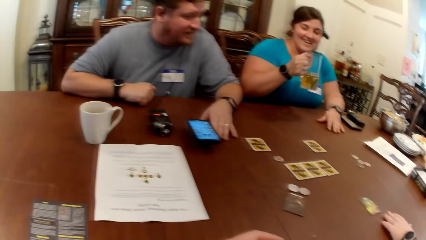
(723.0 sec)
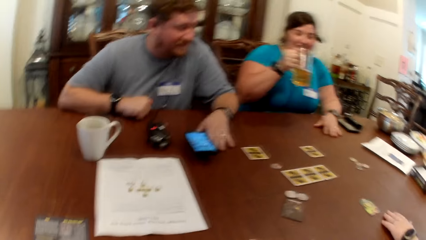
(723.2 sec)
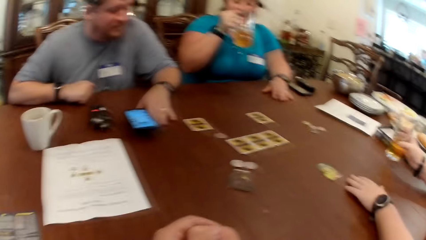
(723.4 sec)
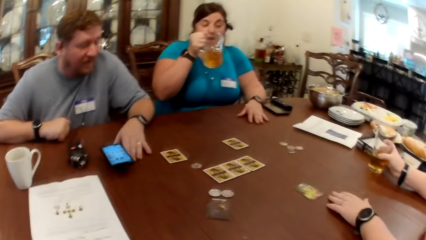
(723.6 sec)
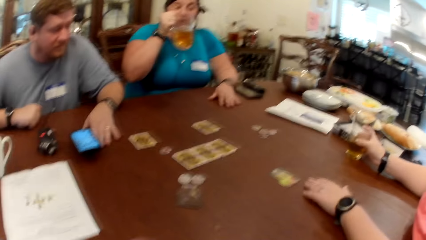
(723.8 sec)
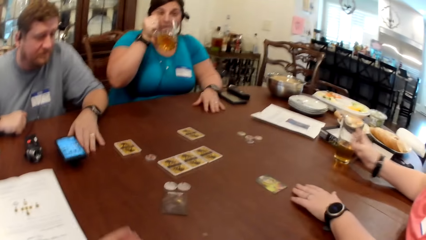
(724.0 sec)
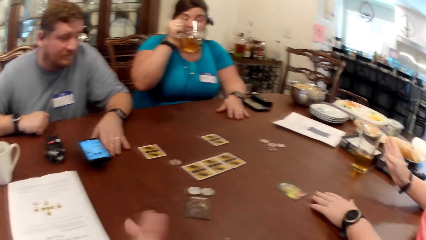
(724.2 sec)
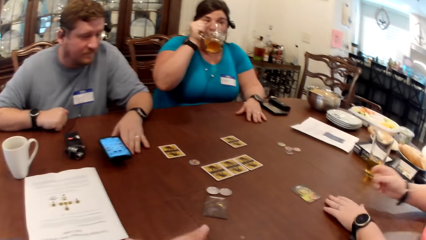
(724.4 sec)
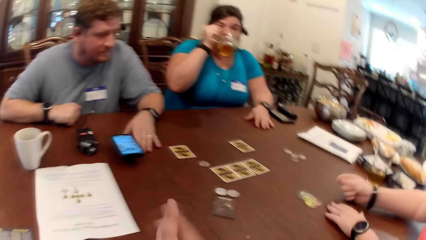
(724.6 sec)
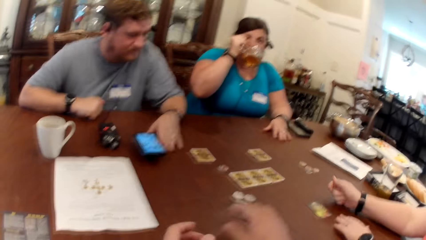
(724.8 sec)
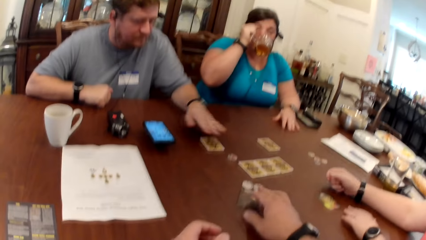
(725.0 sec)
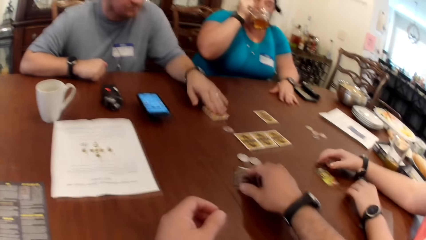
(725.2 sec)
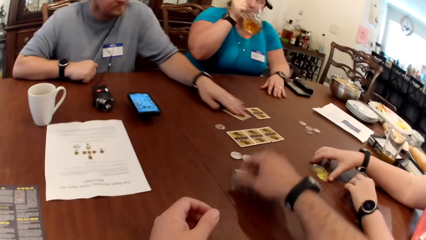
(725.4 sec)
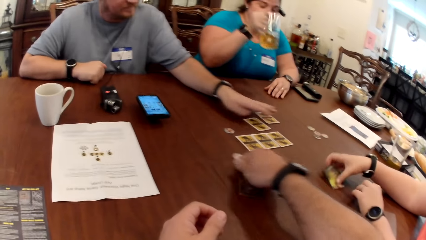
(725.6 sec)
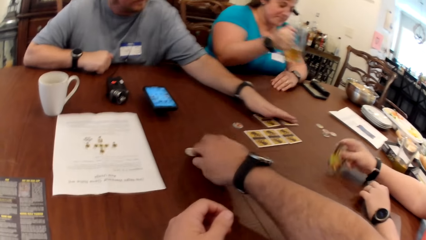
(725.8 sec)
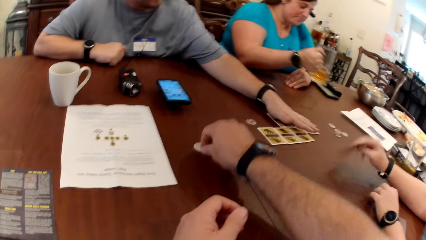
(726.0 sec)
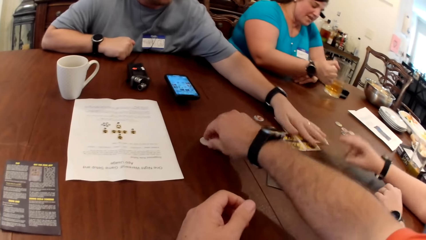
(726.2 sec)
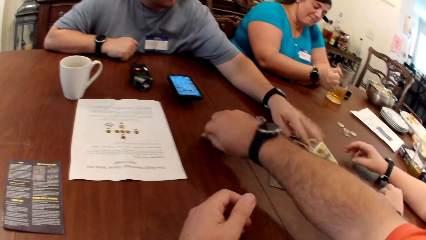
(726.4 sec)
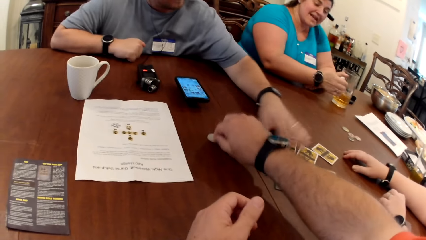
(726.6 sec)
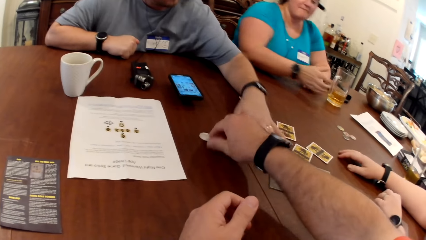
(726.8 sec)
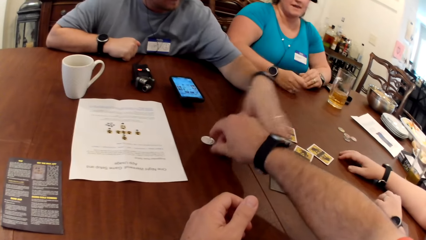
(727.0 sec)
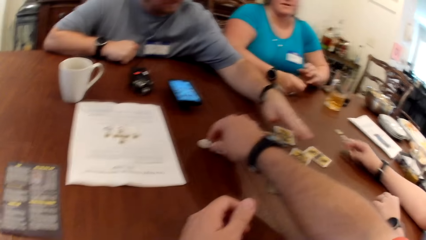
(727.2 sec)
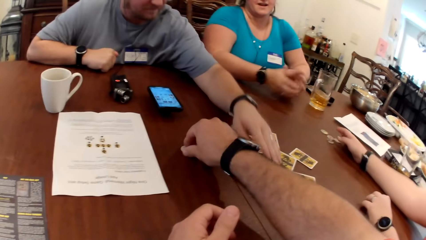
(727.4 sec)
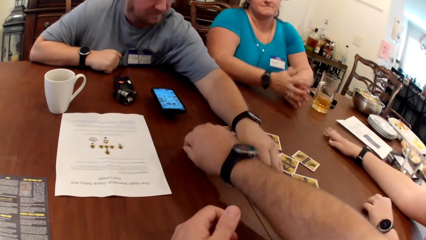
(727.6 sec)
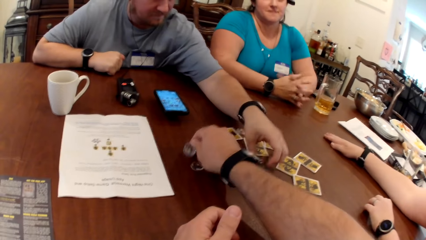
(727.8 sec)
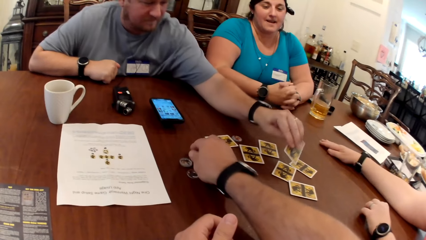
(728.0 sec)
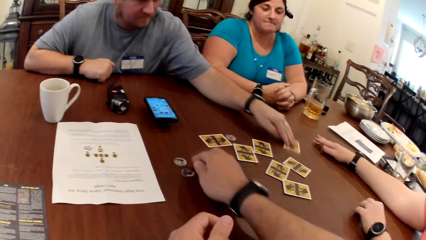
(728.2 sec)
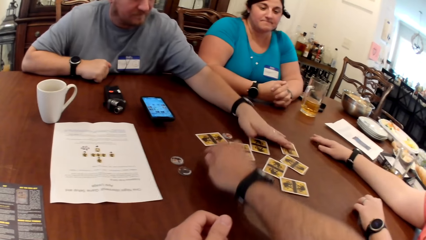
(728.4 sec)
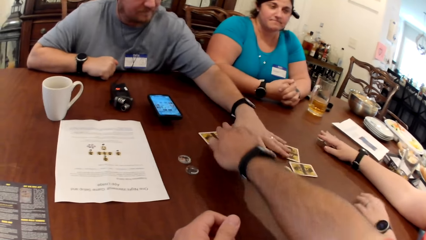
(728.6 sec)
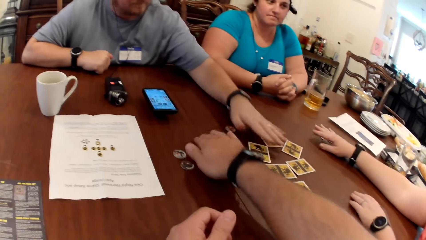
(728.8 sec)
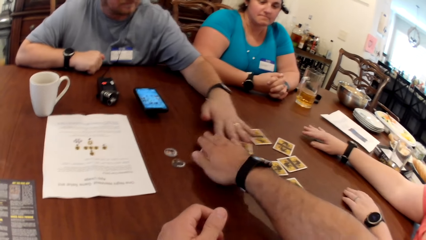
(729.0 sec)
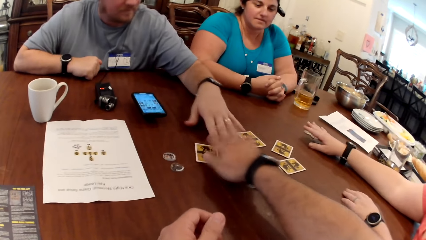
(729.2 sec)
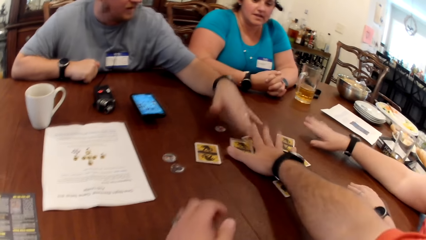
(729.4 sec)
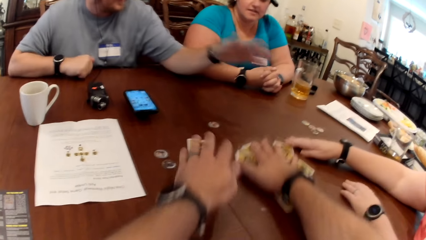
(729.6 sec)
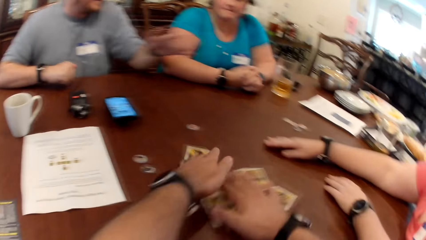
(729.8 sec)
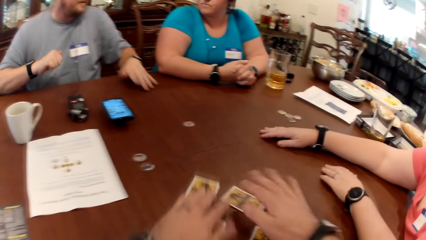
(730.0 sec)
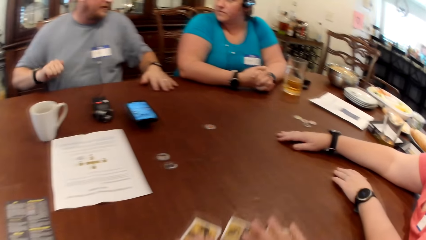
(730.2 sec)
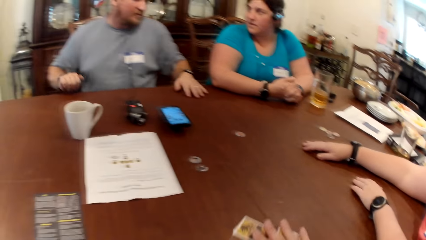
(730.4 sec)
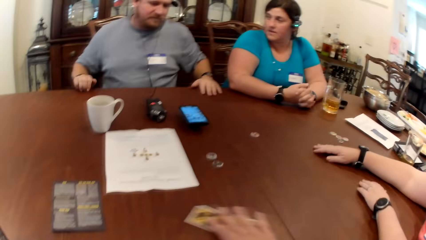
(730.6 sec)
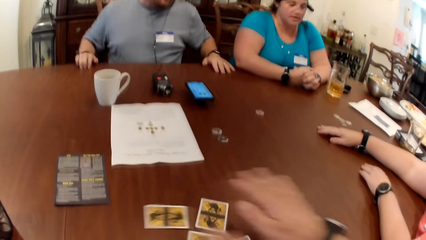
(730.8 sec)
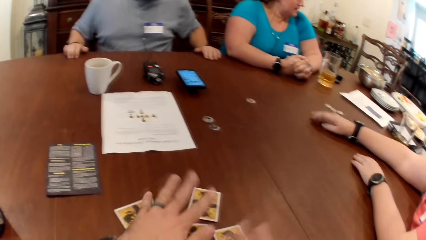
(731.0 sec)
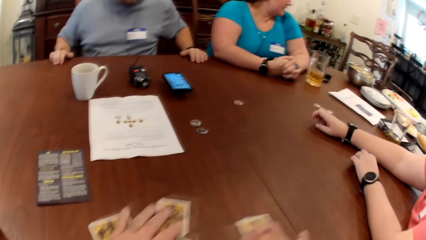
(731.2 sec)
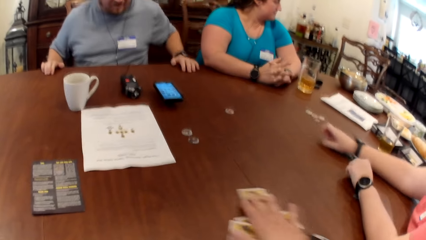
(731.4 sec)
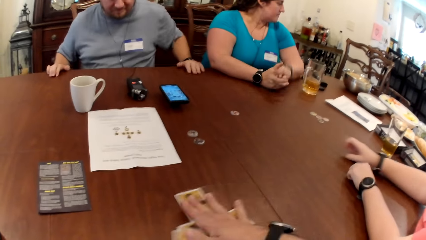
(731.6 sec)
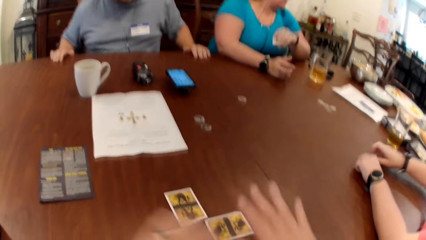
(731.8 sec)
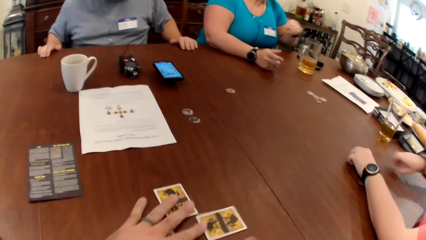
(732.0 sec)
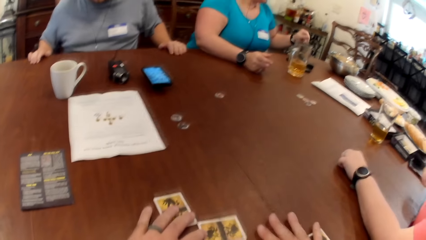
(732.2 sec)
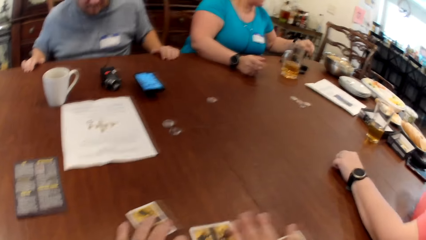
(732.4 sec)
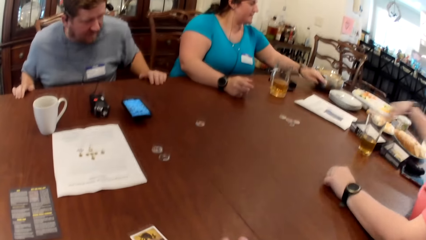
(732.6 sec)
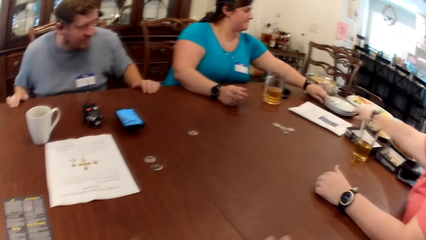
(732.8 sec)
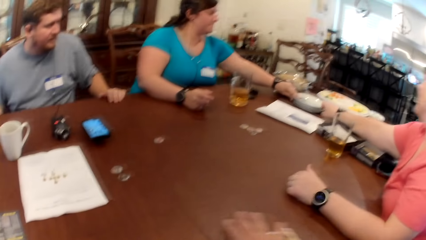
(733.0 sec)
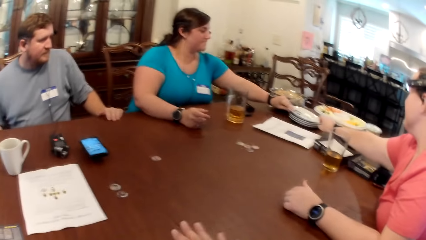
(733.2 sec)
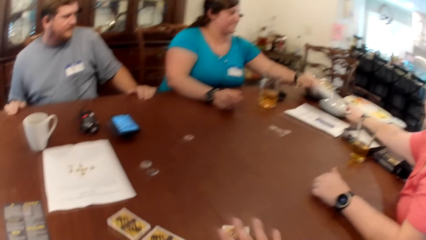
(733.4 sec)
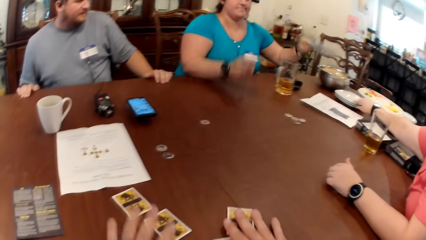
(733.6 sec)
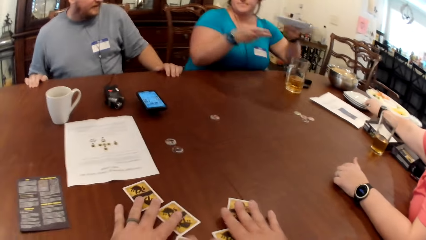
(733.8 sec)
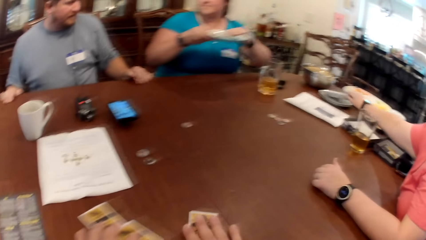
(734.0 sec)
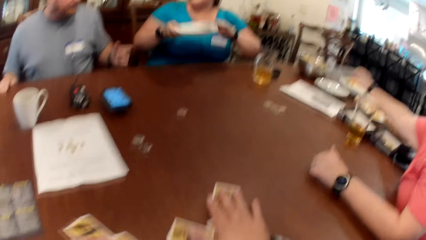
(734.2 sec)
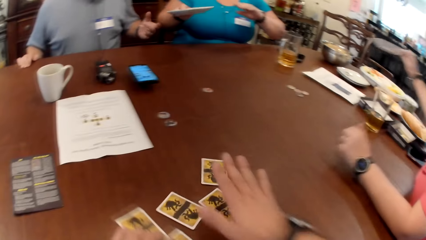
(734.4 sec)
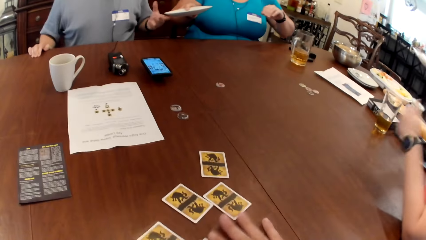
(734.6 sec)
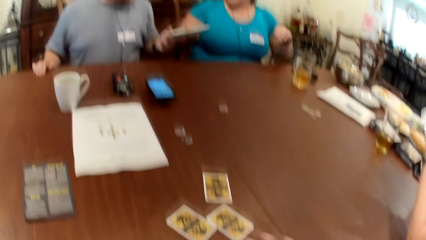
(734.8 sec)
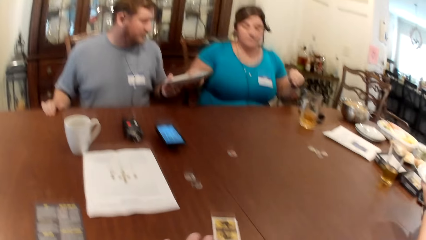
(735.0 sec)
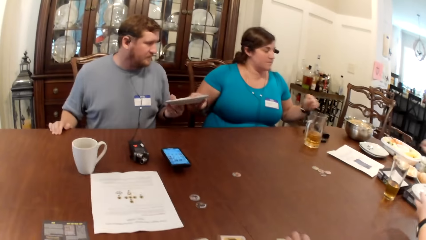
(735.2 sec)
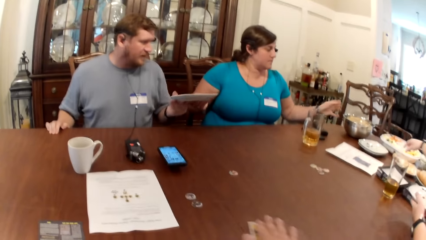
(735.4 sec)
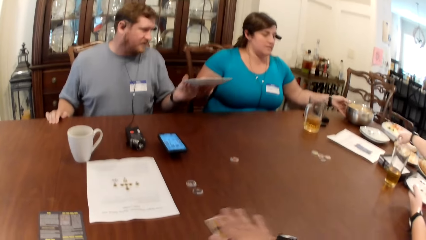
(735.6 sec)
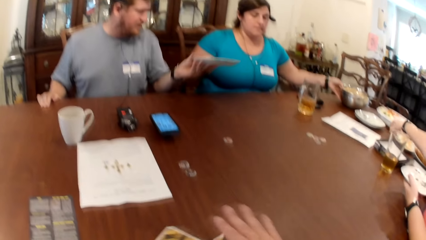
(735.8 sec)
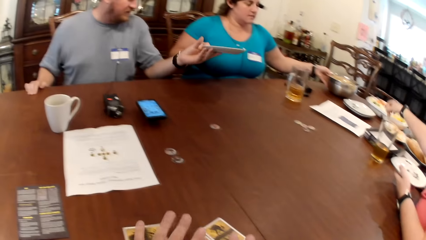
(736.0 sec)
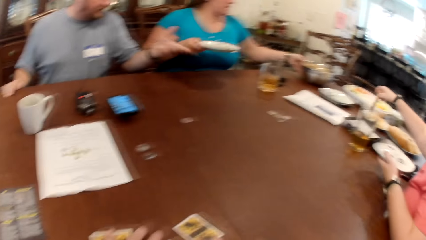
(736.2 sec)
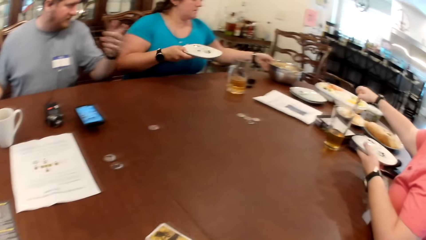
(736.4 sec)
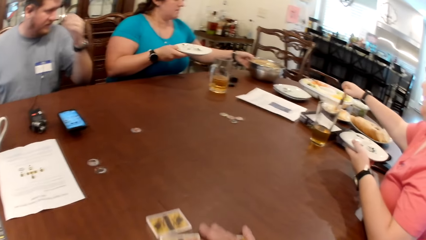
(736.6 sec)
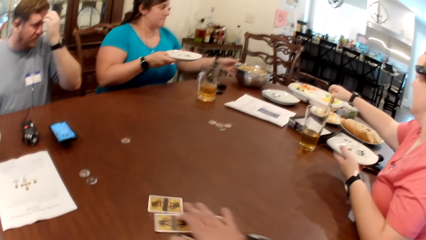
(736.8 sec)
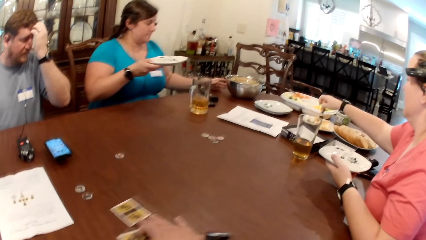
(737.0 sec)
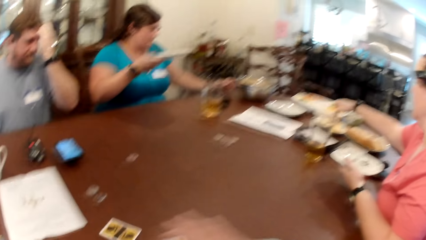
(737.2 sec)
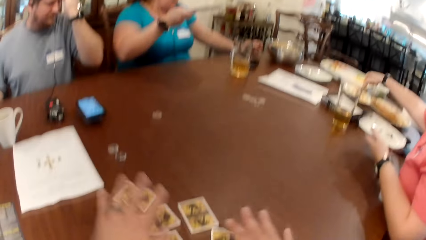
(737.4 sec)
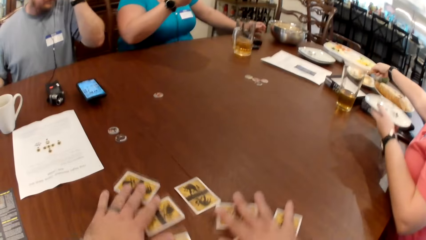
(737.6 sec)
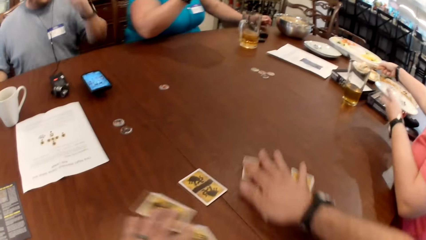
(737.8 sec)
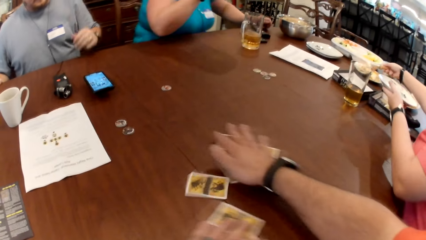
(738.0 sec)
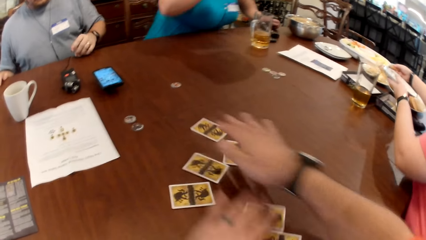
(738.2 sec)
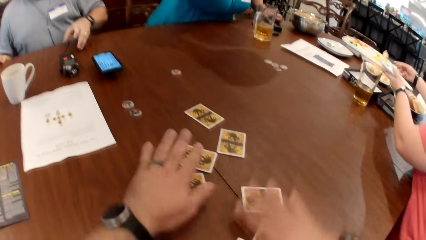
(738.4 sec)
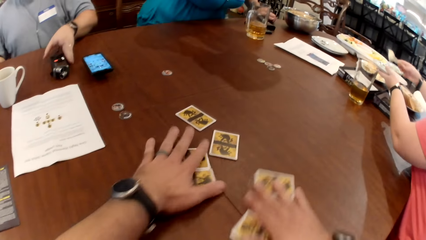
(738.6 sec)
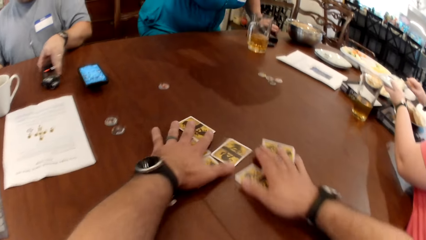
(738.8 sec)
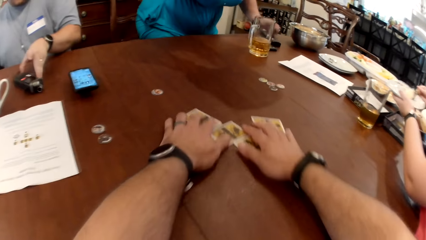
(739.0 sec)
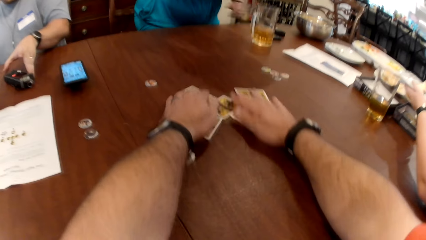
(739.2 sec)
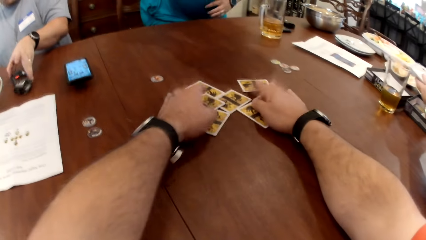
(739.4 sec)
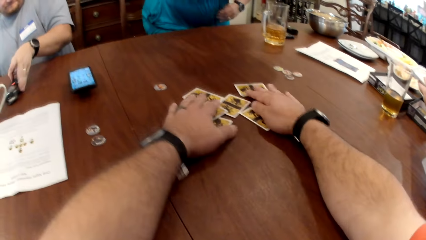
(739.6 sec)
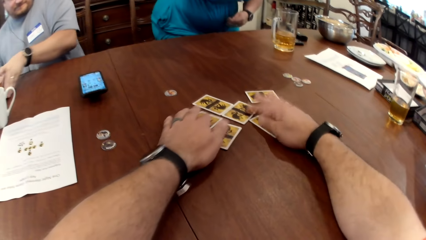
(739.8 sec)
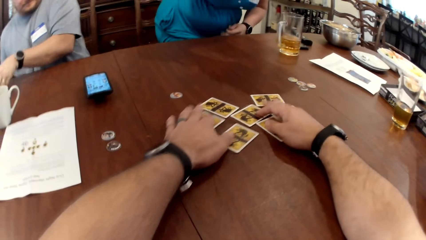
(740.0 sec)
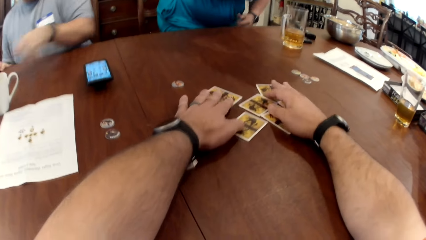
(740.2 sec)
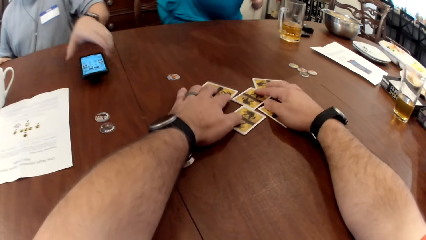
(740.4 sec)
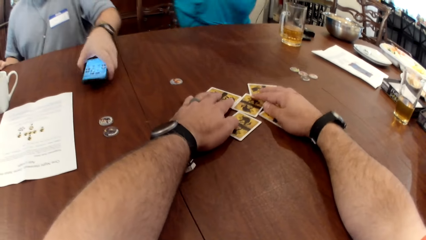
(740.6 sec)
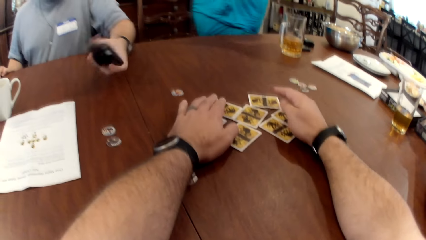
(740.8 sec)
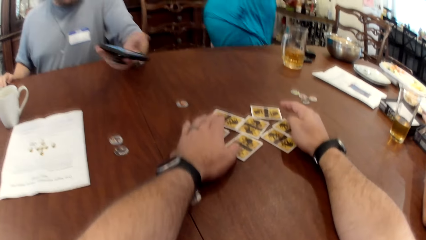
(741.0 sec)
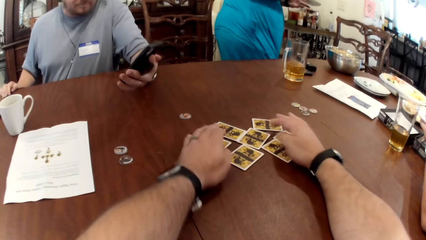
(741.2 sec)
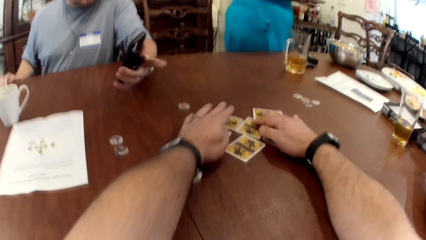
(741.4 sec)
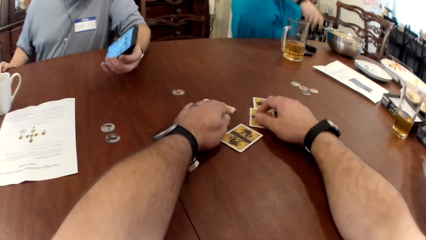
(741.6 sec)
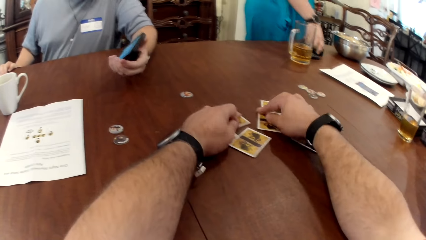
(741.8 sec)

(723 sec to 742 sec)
A woman drinks juice from the cup in her right hand. The camera wearer moves the card on the table with his right hand. Another woman picks up the card on the table with her right hand. A man moves the card on the table with his left hand. The camera wearer moves some token chips on the table with his right hand. The man moves the cards on the table with his left hand. The camera wearer picks up the coin on the table. He puts the coin on the table. He moves the card on the table with both hands. He pulls the cards on the table. He shuffles the card on the table with both hands. He moves the cards on the table. The first woman picks up a bowl from a set of bowls on the table with her left hand. The other woman picks up a bowl from the set of bowls on the table with her right hand. The first woman transfers the bowl in her left hand to her right hand. The first woman transfers the bowl in her left hand to the man. The first woman pulls a pot on the table with her left hand. The other woman picks up a spoon in a bowl on the table with her right hand. The first woman collects the plate from the man's left hand with her right hand. The first woman stands up from a chair. The man moves a receiver on the table with his left hand. The camera wearer moves the cards on the table with both hands. He arranges the cards on the table with both hands. The first woman adjusts a wire on her cloth with her right hand. The man picks up the phone on the table with his left hand. The camera wearer pushes the cards on the table.
